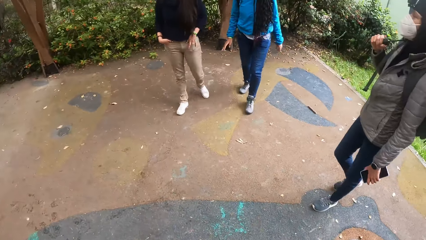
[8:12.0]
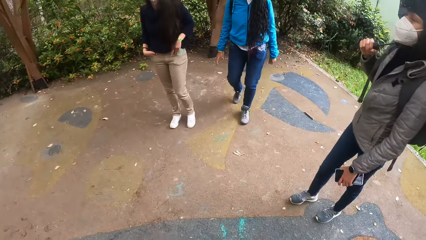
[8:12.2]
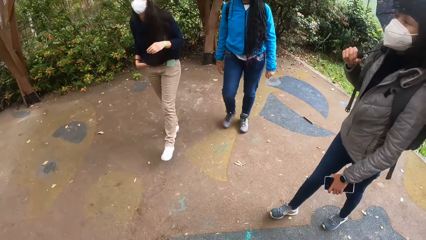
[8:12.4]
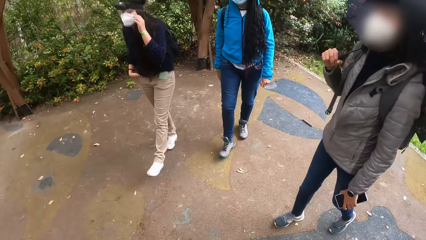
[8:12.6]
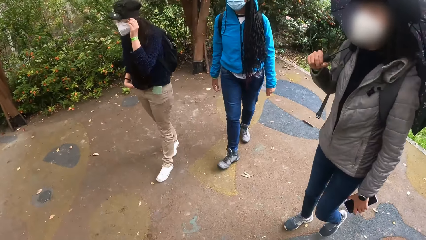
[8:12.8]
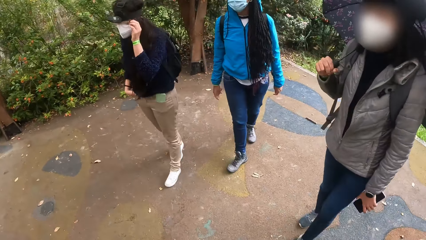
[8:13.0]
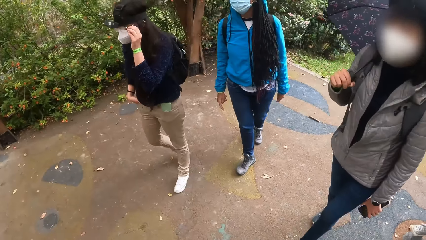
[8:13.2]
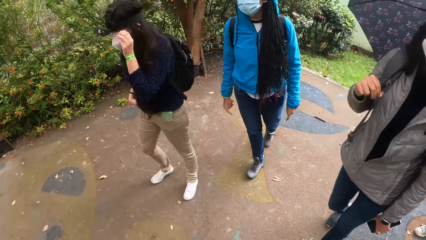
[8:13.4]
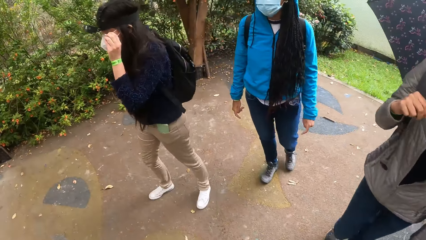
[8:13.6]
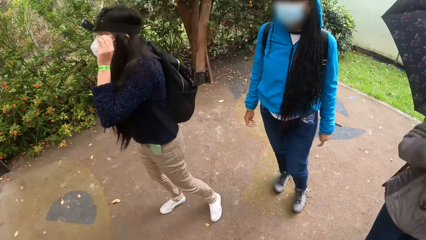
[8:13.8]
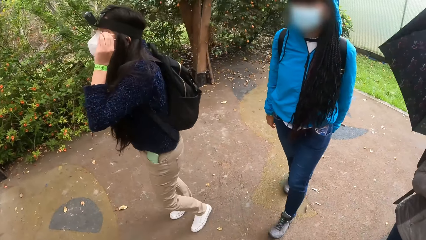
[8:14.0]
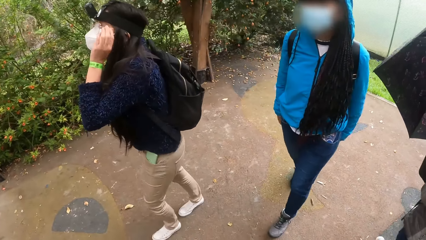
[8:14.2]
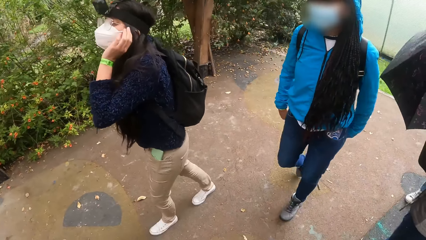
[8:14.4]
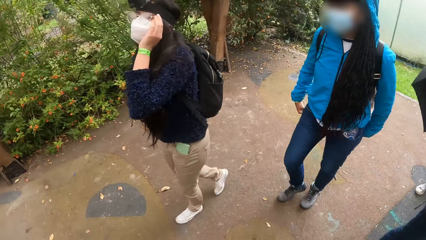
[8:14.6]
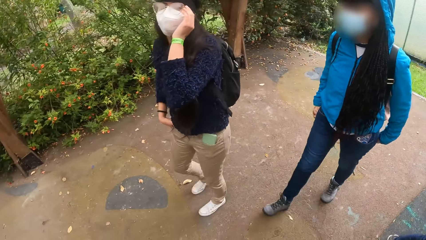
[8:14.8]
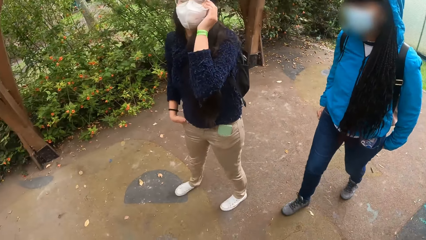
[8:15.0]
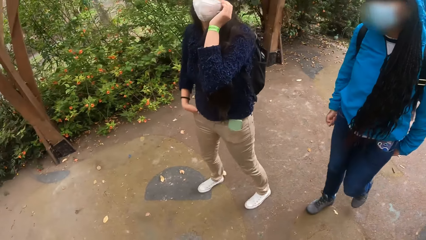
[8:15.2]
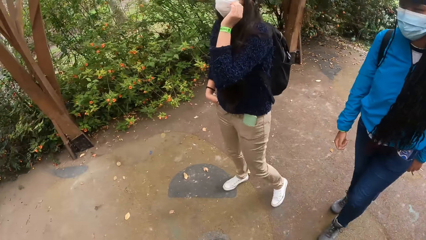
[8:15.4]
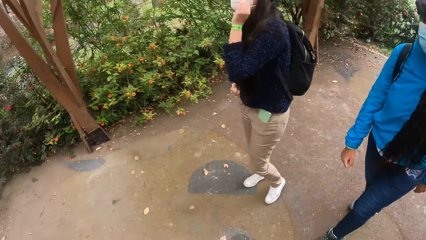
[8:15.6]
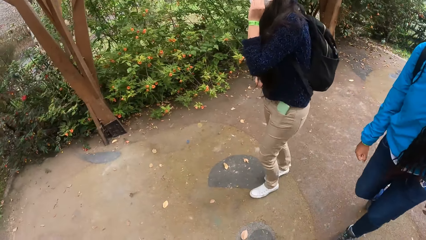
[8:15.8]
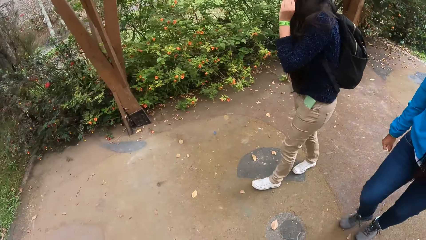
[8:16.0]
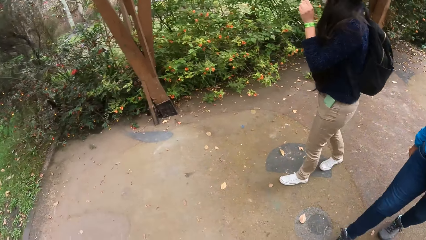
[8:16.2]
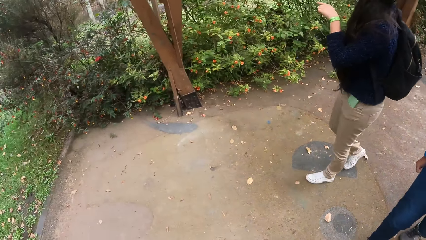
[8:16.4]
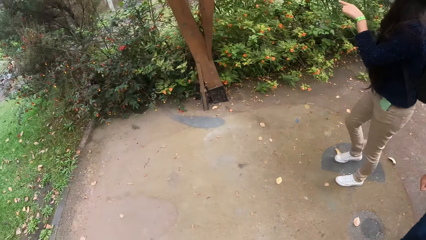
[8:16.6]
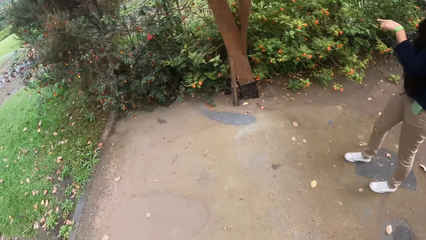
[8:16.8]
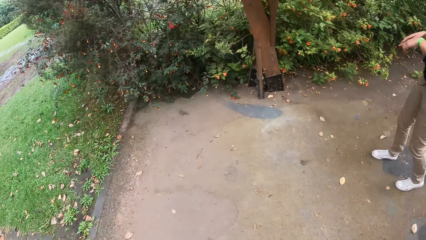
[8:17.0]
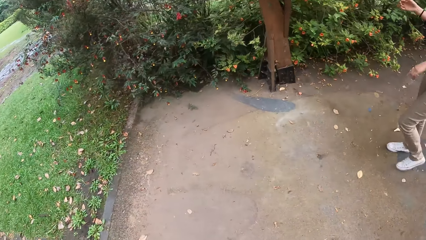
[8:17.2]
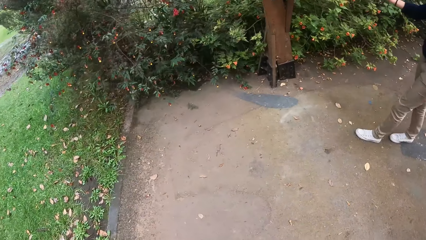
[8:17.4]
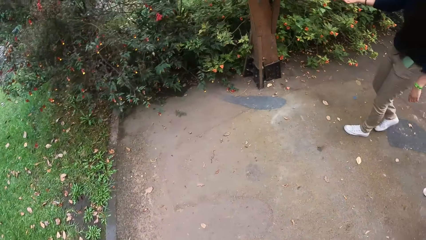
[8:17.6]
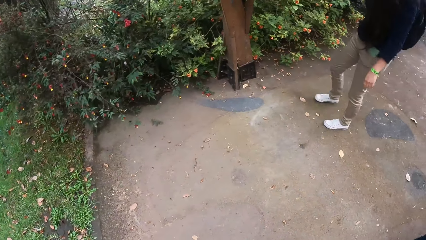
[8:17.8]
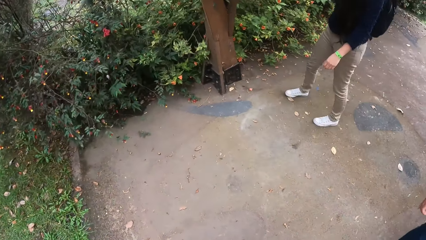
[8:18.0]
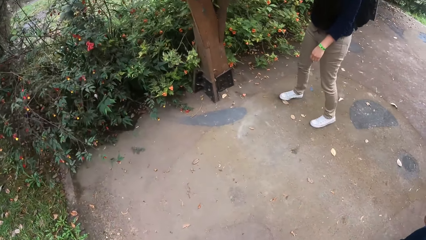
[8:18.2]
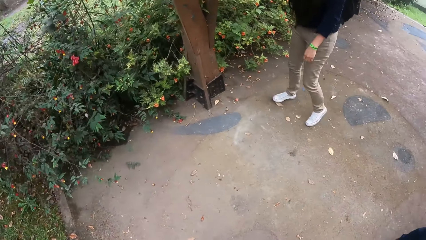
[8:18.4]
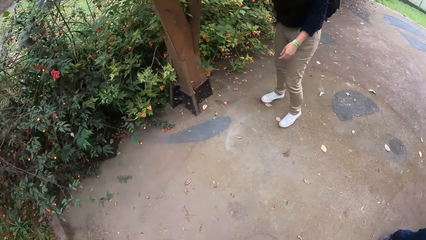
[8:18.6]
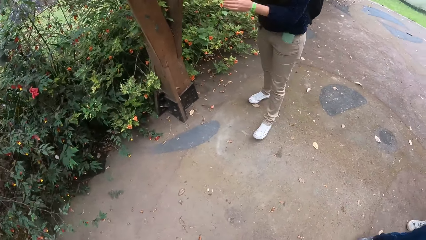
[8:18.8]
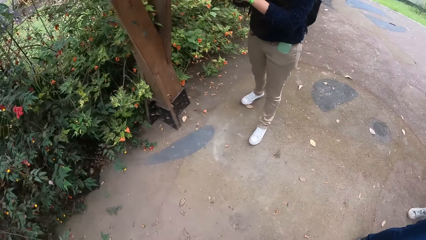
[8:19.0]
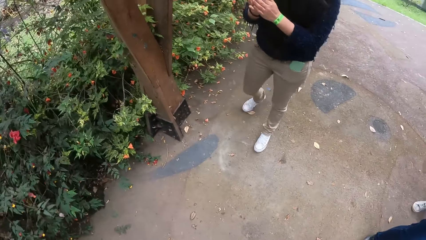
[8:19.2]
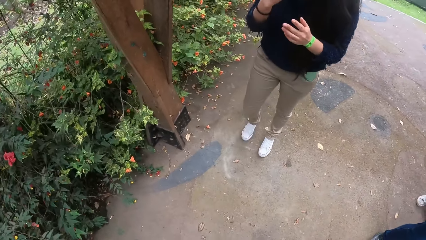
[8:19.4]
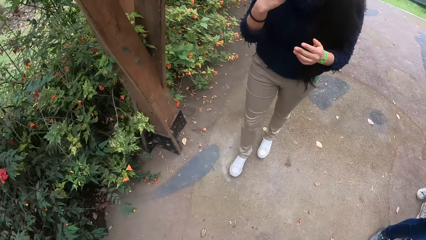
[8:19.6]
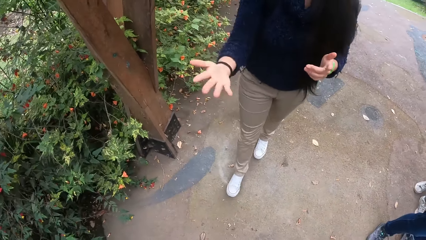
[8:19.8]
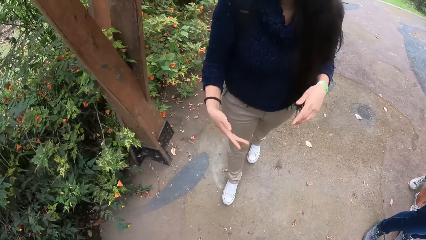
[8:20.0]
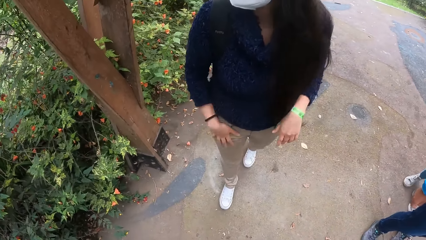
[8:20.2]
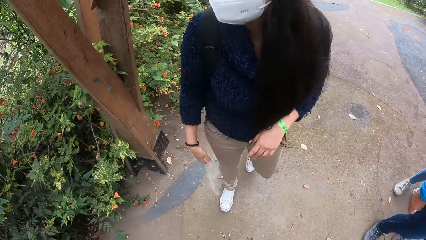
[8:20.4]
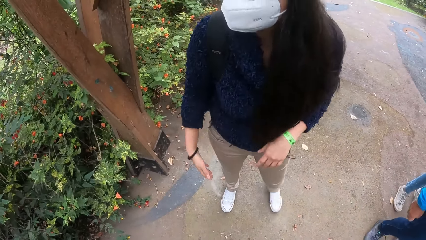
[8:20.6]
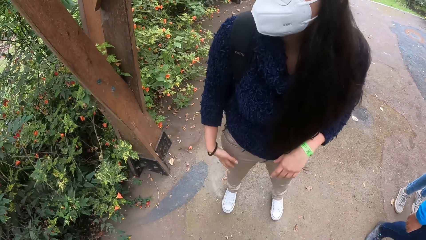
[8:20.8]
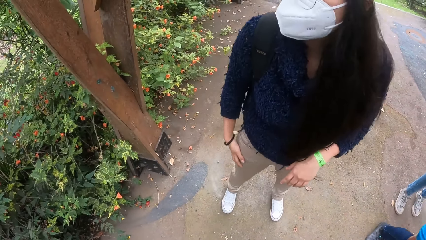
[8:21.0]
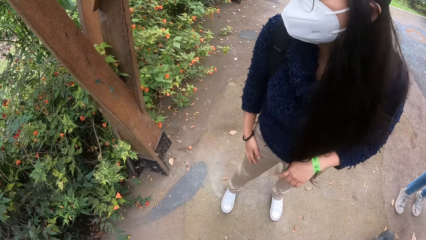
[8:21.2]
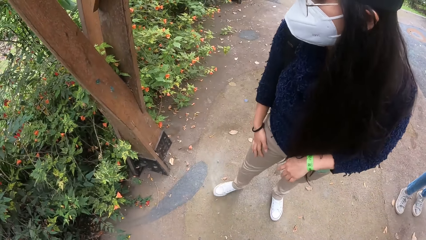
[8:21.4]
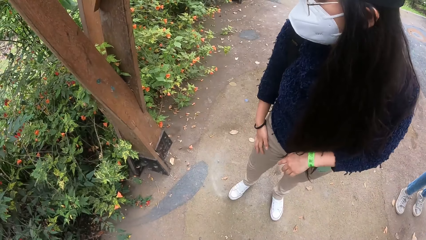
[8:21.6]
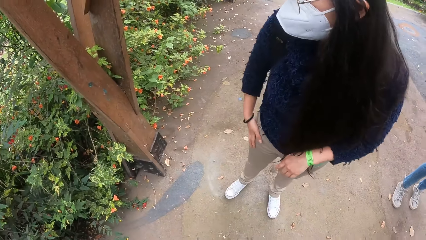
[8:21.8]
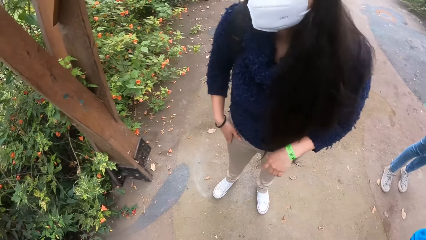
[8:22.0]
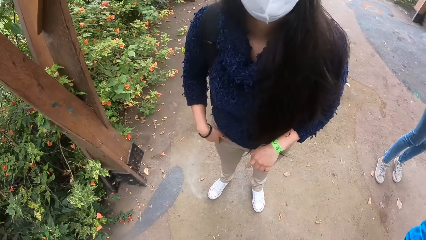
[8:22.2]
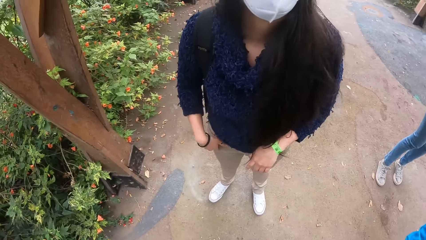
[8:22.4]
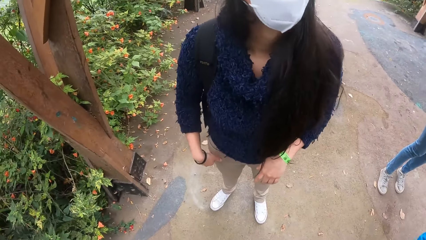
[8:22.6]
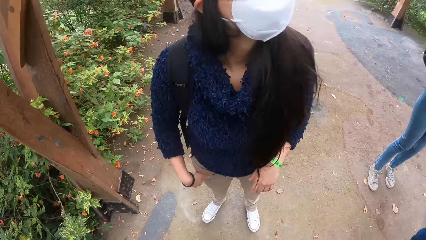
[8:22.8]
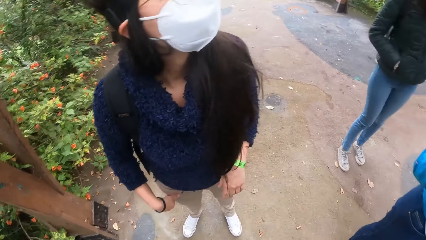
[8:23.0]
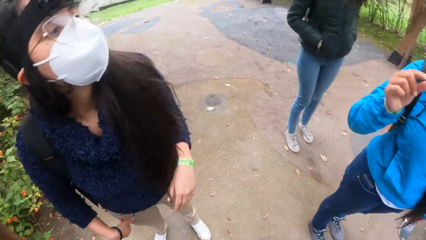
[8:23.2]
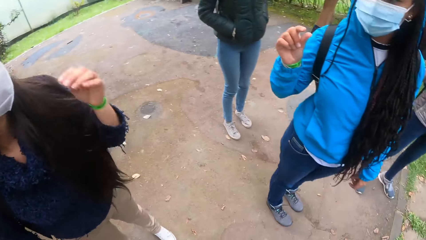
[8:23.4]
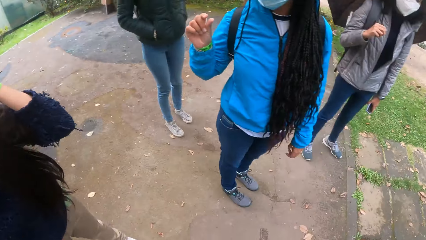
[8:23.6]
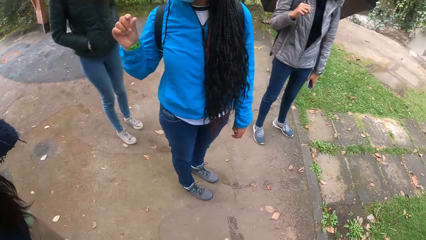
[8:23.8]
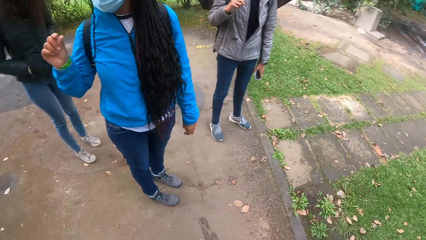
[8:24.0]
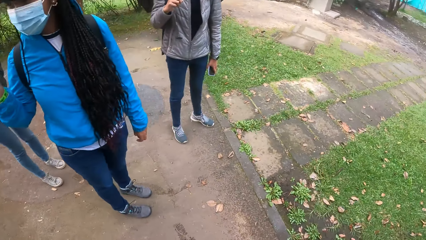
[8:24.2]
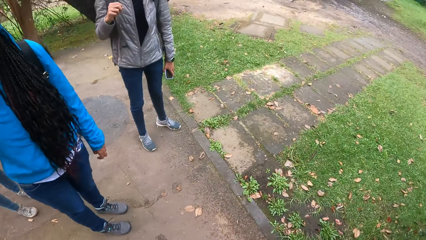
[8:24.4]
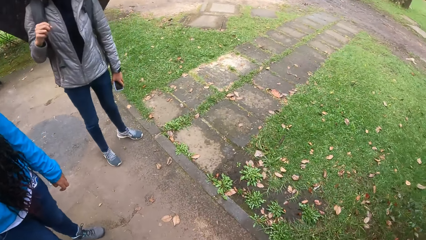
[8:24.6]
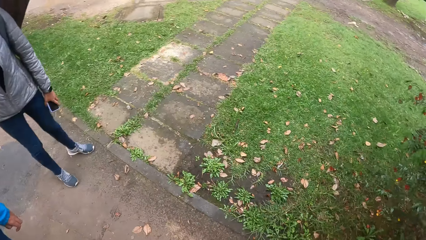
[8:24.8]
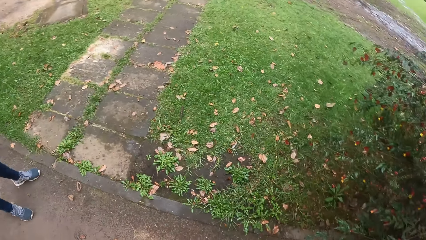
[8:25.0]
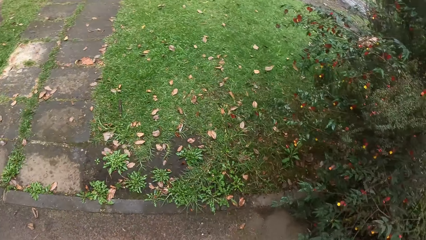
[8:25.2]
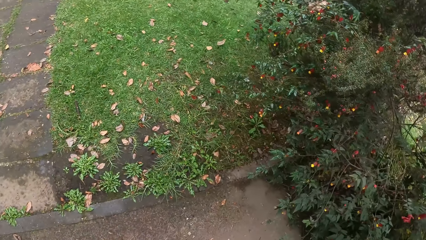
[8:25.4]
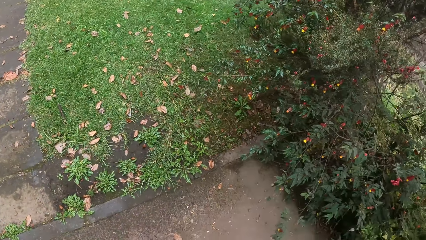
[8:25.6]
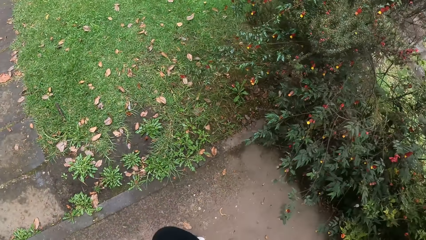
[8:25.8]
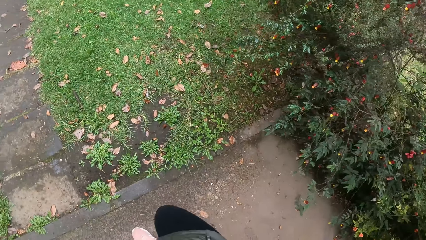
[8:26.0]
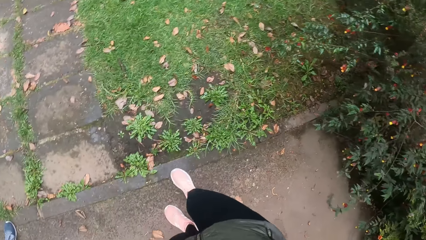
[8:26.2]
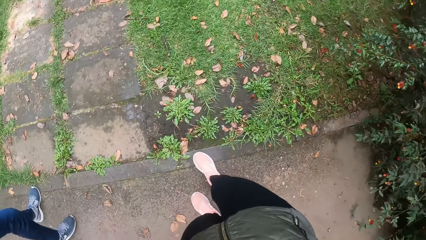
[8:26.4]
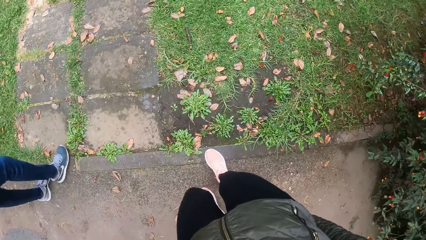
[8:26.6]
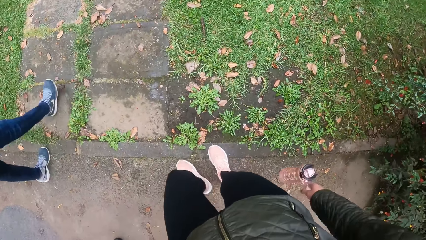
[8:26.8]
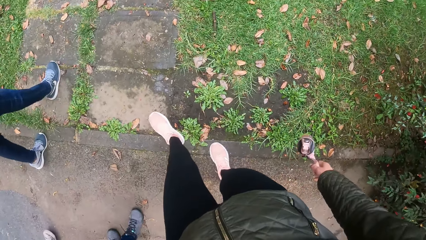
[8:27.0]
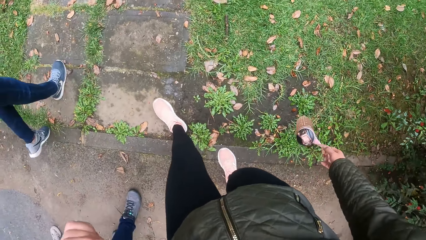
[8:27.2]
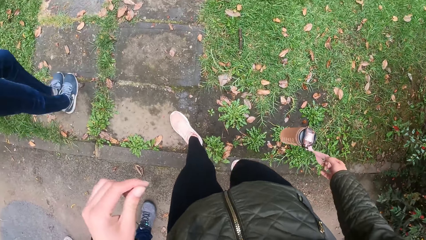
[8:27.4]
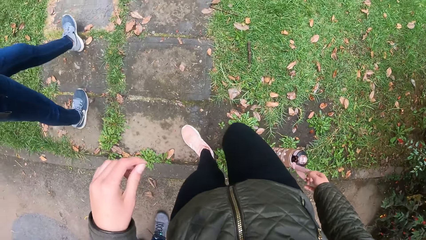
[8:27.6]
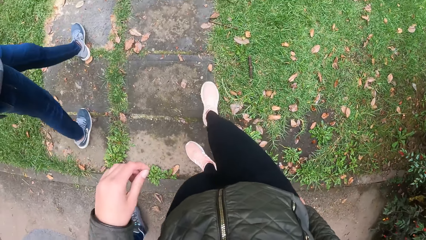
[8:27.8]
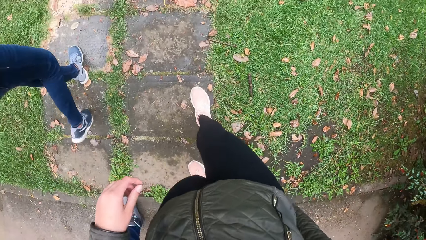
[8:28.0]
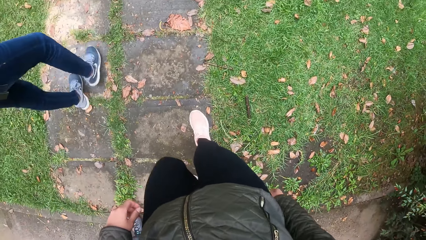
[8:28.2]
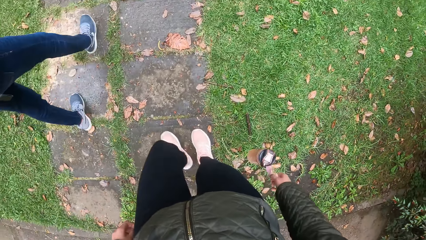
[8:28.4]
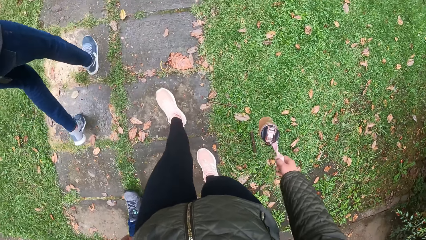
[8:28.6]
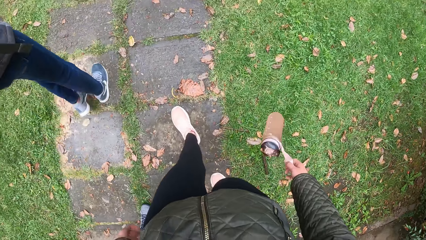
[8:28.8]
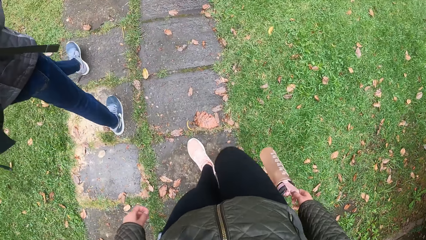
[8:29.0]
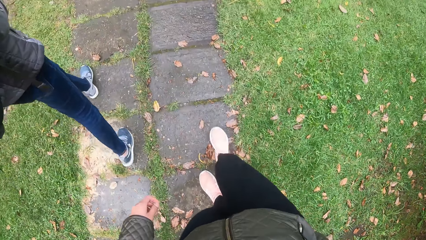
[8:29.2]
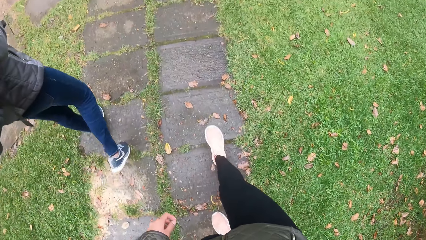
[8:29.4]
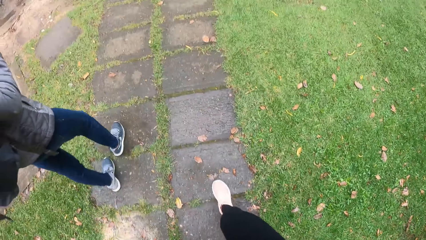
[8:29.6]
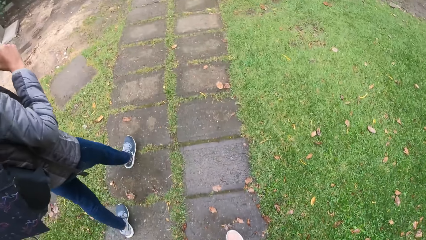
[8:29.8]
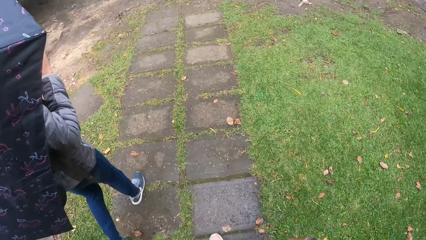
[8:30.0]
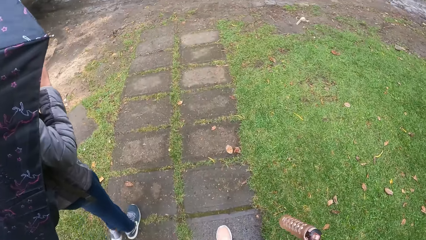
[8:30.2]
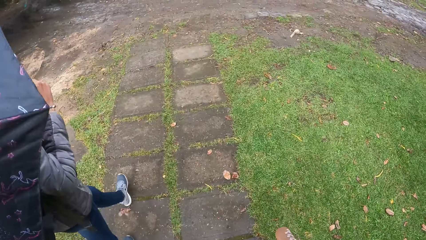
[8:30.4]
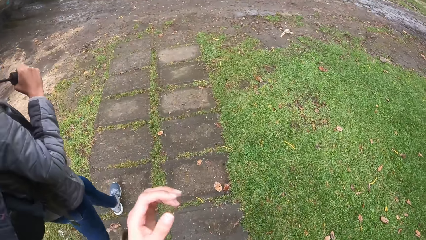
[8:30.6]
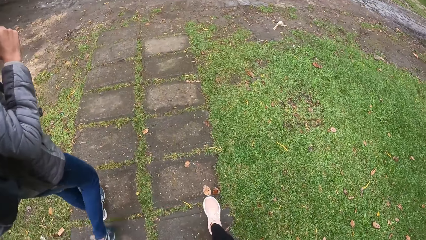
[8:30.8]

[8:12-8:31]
A woman touches a white facemask on her face with her left hand. The camera wearer walks on a walkway with the woman, another woman, a third woman and a fourth woman. She looks around. She holds a water bottle in her right hand. She walks along the pathway.
